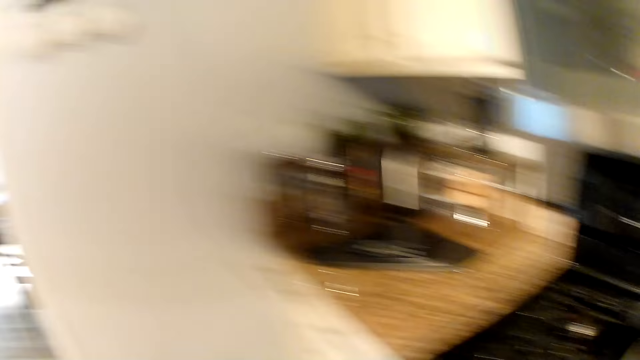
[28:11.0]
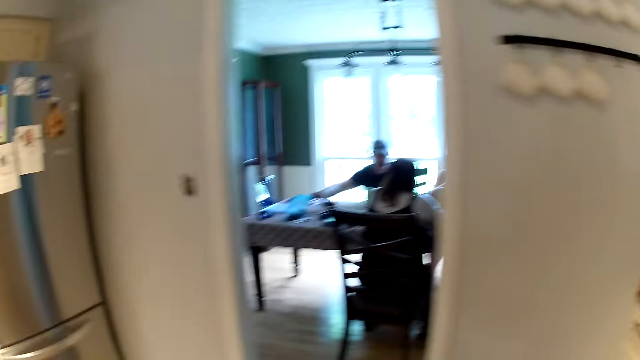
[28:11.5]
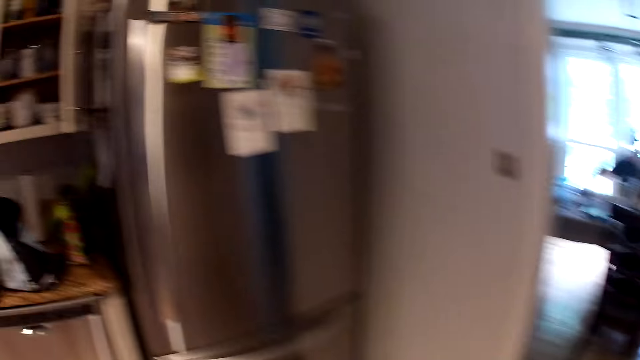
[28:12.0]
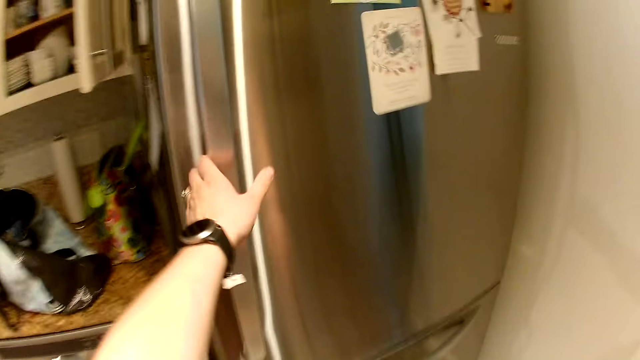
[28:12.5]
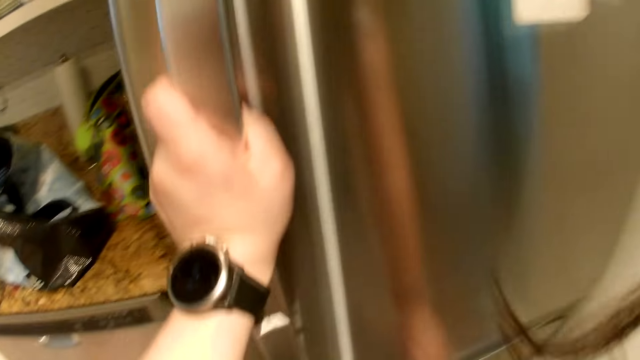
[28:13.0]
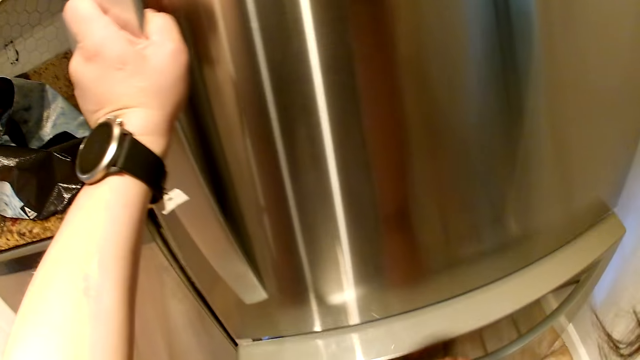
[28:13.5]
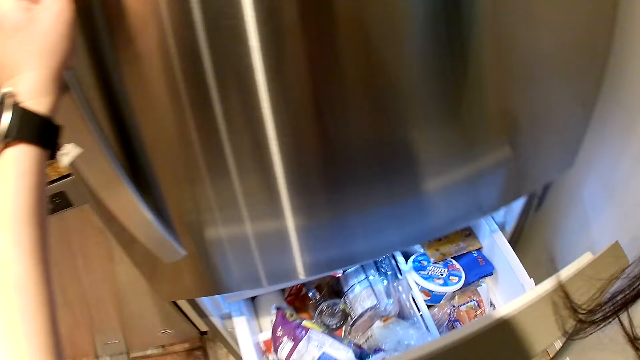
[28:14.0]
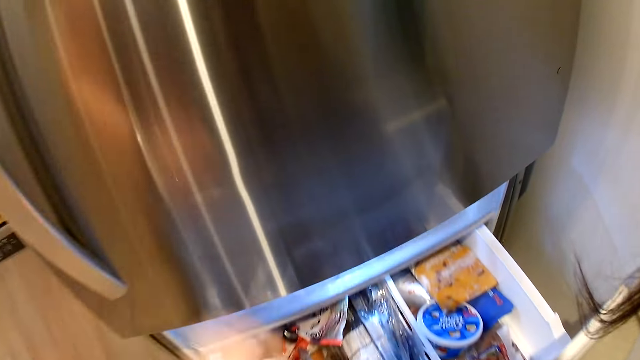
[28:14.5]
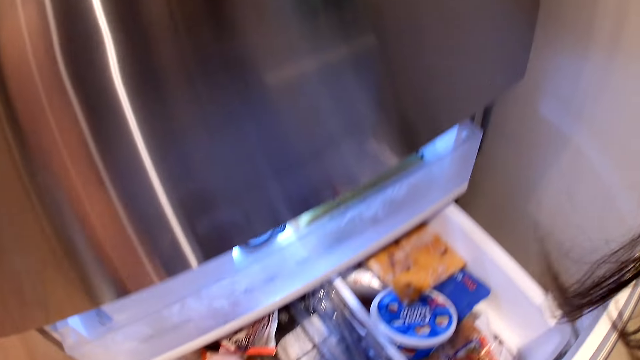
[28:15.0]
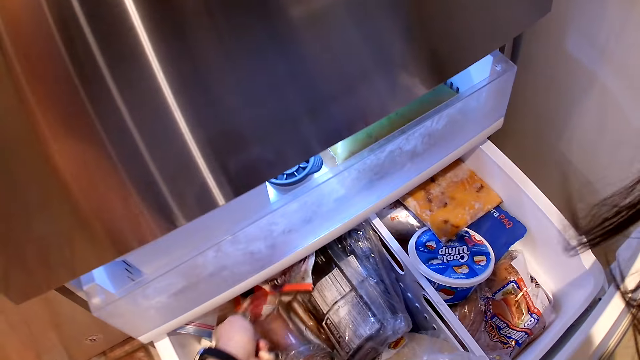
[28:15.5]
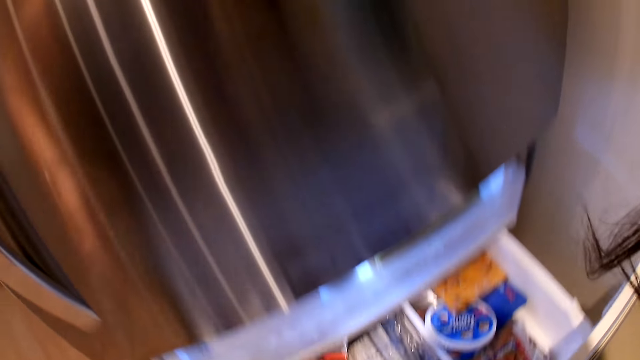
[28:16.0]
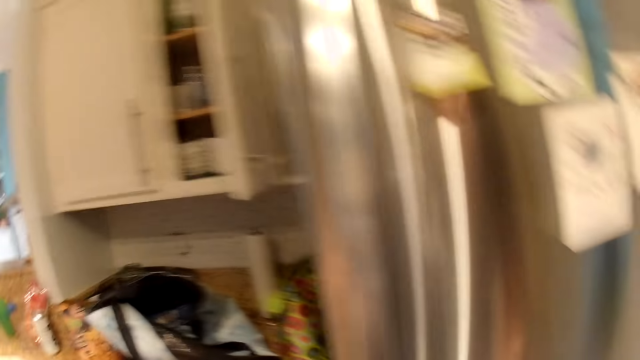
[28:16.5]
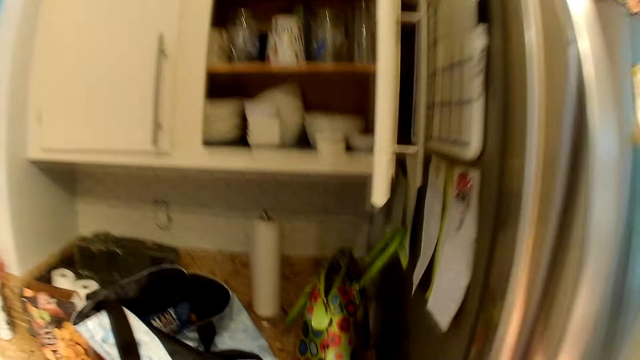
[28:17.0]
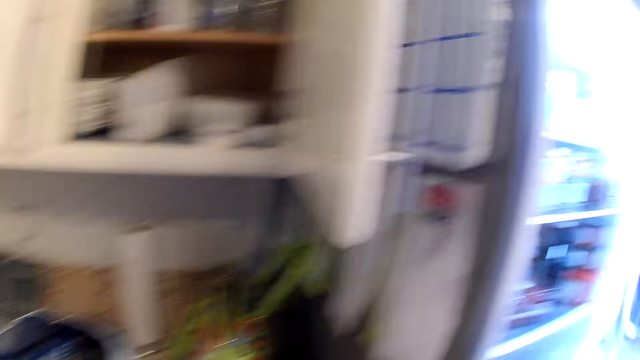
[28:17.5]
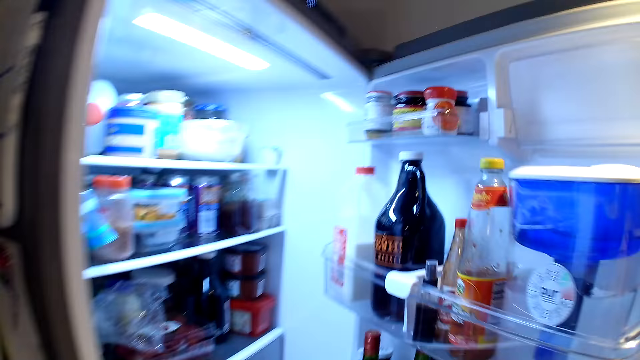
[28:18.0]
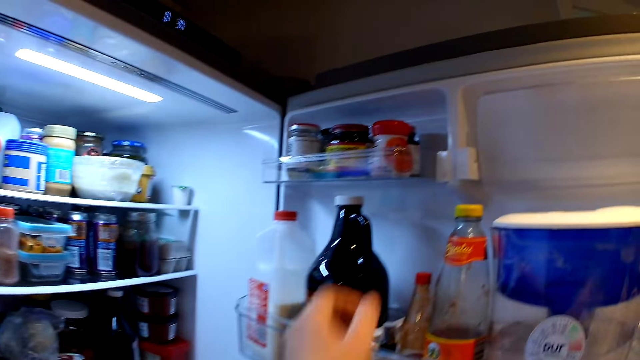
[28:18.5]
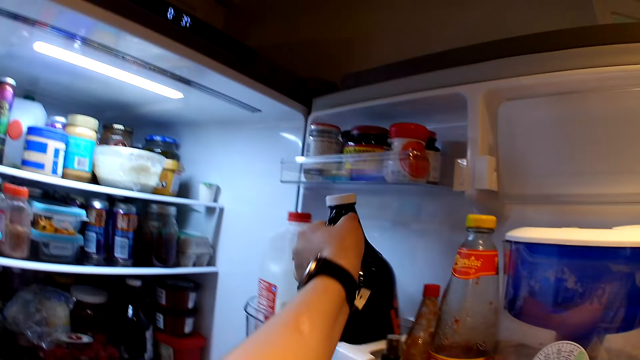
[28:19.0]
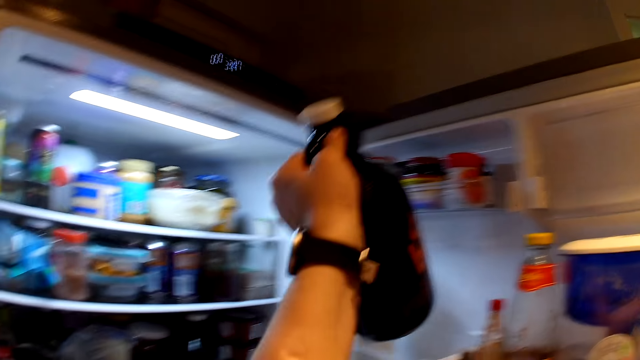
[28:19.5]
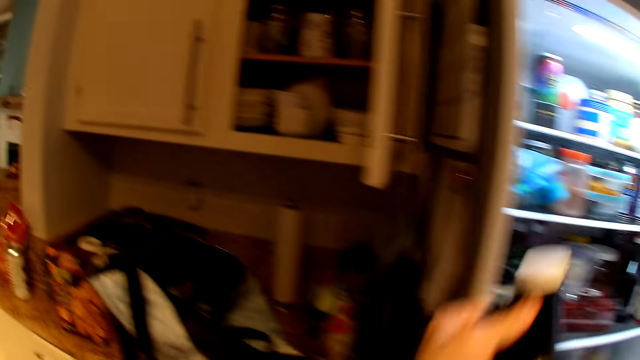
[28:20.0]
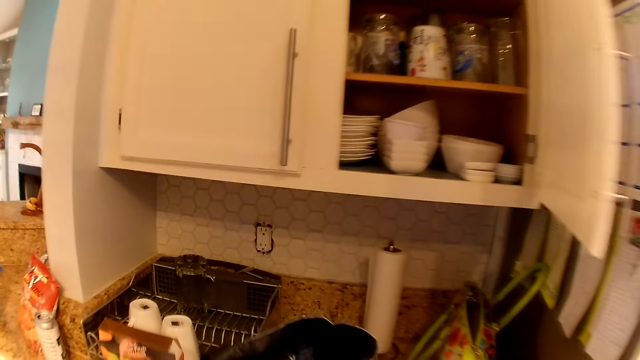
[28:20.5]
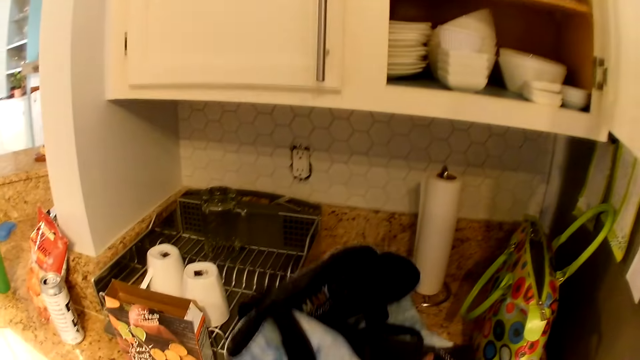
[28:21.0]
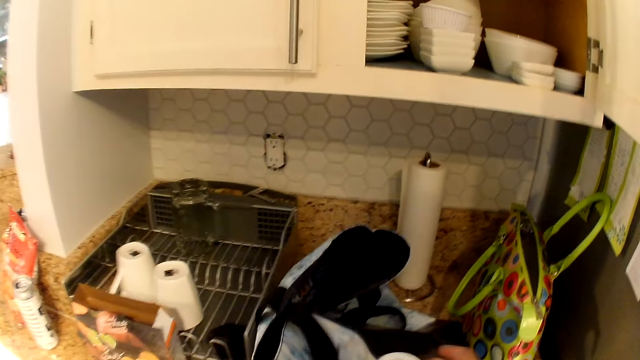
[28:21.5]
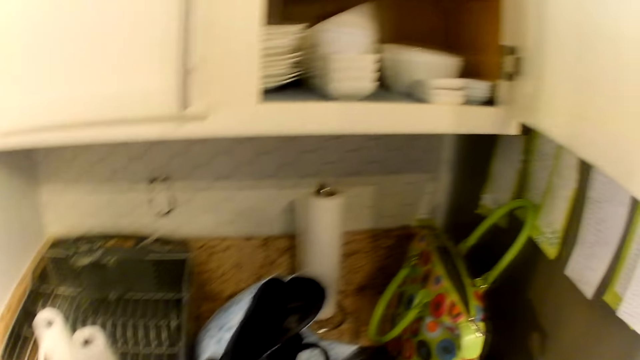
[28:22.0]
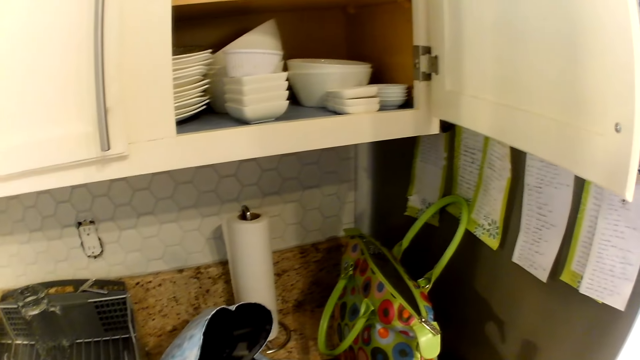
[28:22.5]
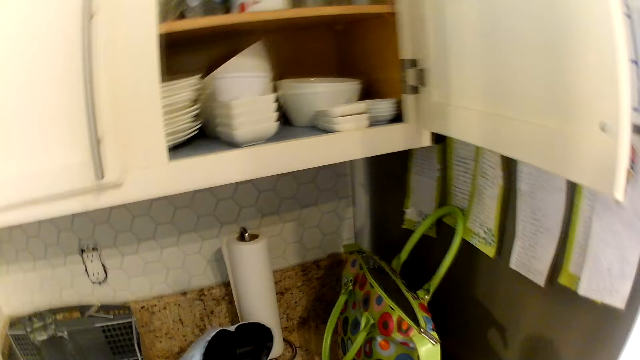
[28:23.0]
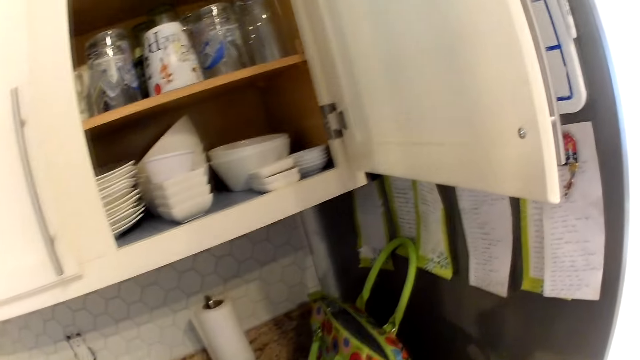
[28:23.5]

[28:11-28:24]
The camera wearer walks back. She opens the fridge. She places her left hand on the refrigerator's handle. She opens the refrigerator's drawer with her right hand. She picks up a cup in the refrigerator with her left hand. She opens the door of the refrigerator with her right hand. She carries a bottle of beer or a glass of juice in the refrigerator with her left hand. She shifts a bag on a kitchen slab with her right hand. She places the glass of juice on the counter table.

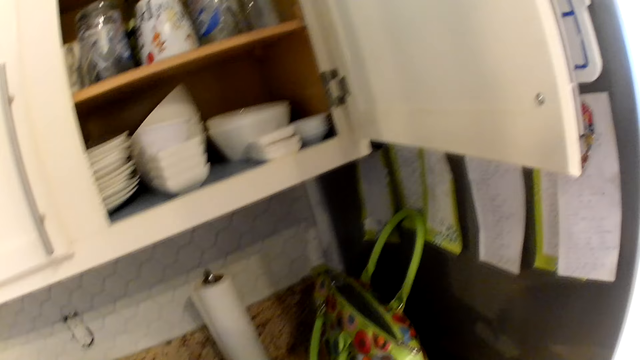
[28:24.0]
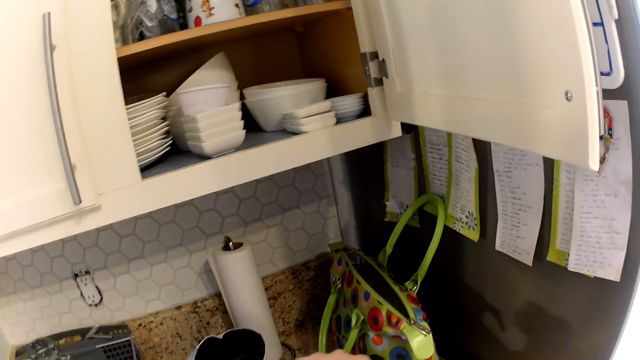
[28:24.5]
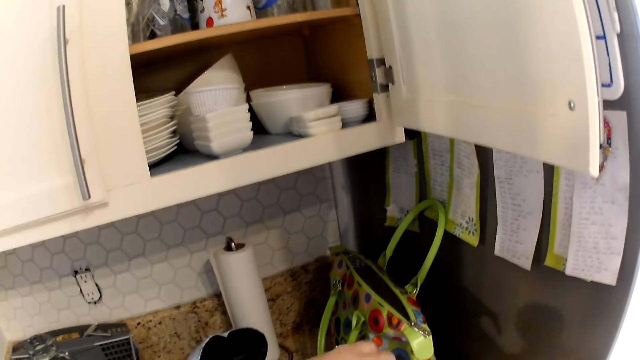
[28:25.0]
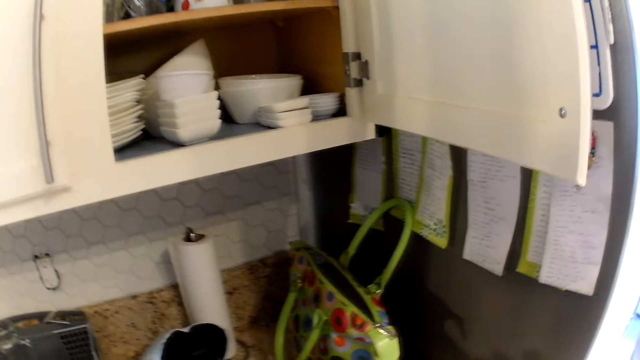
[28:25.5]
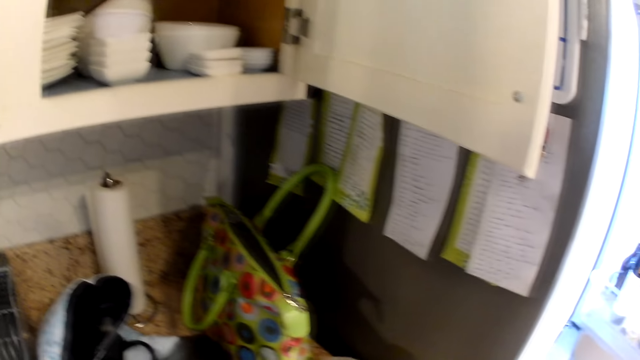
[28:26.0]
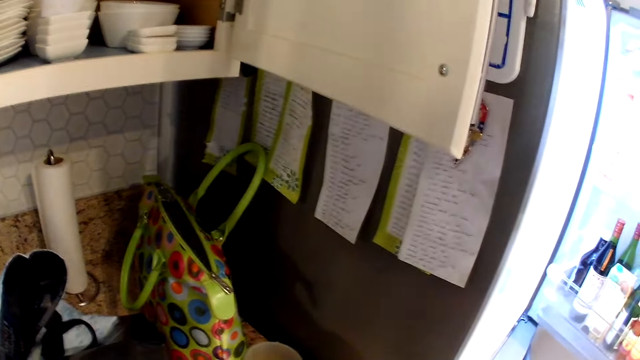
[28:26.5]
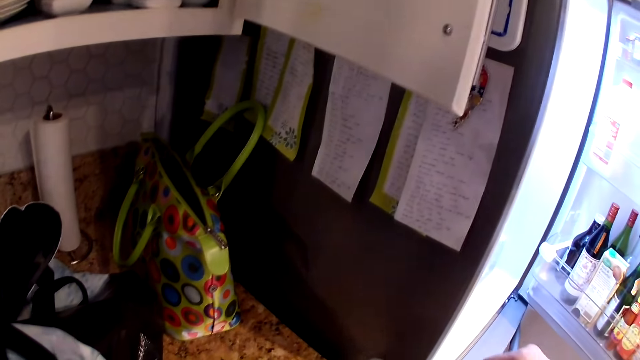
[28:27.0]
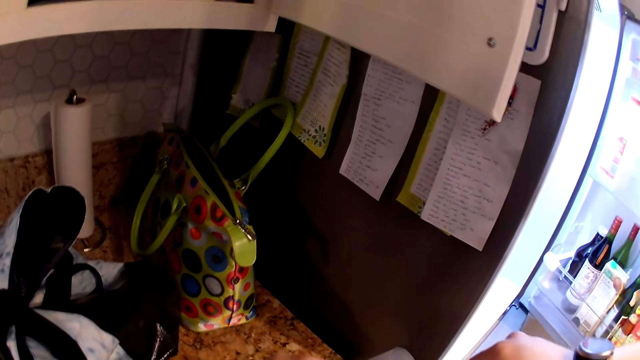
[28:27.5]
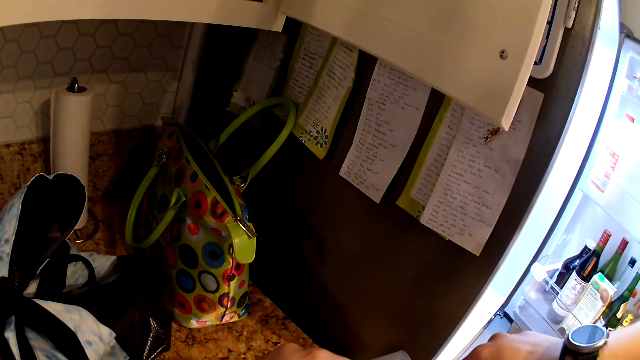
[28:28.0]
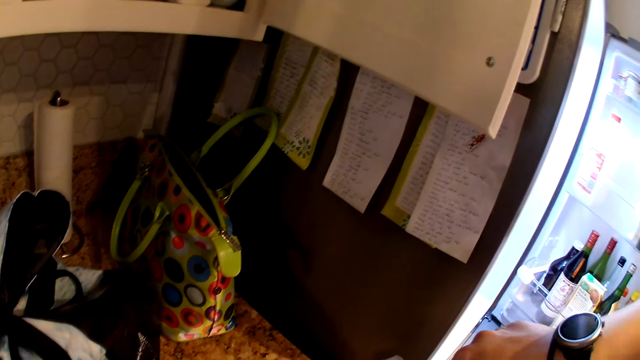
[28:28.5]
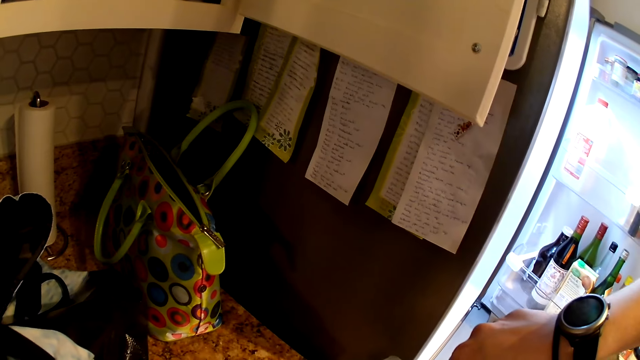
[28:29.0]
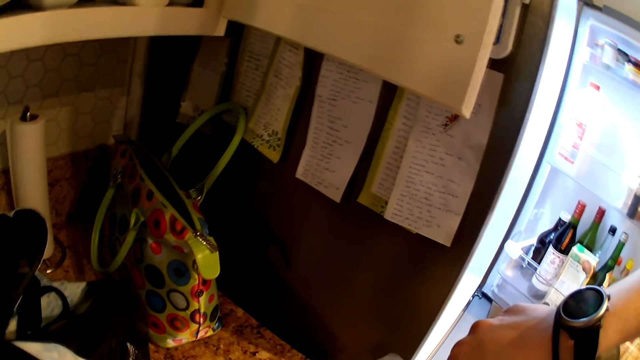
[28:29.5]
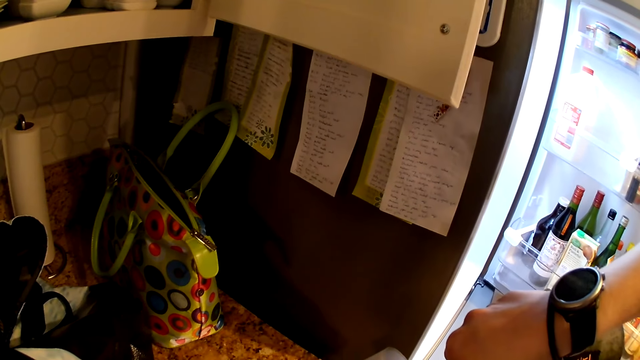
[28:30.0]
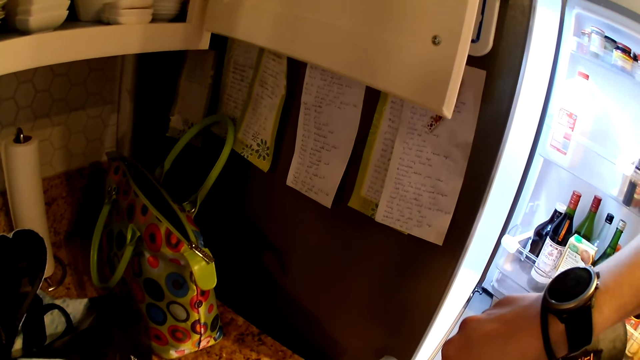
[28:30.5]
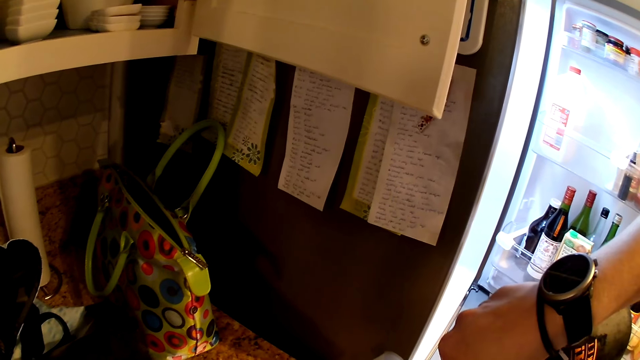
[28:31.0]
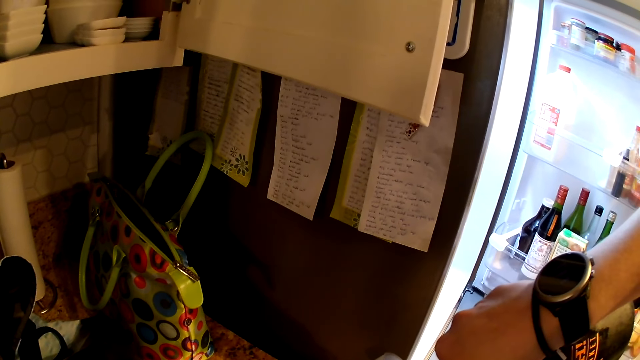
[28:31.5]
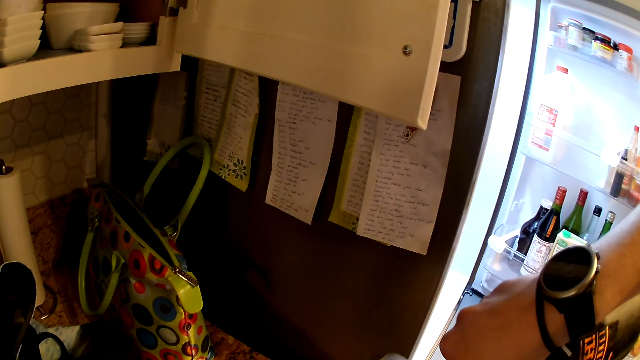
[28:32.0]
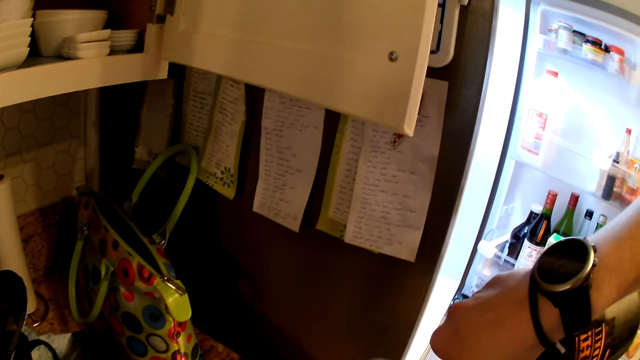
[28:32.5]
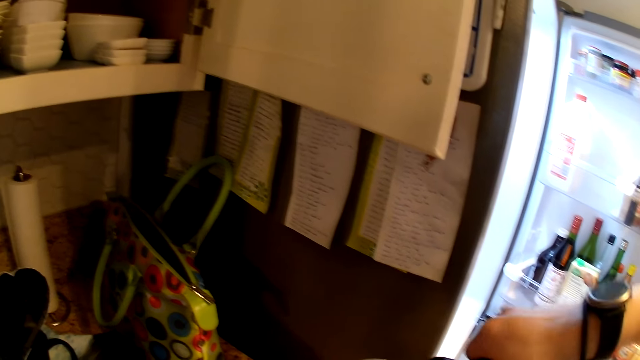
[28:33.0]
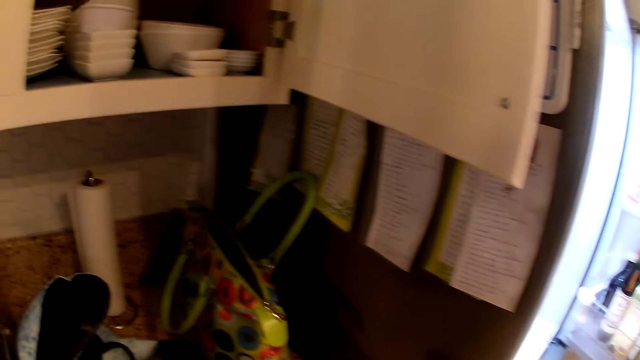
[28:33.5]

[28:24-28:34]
The camera wearer opens the bottle of beer with her left hand. She carries the cup on the kitchen slab with her left hand. She pours beer from the bottle of beer into the cup or glass with her right hand.
